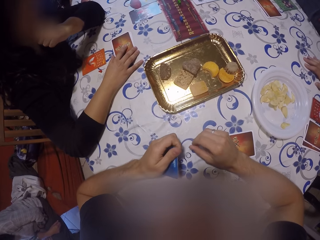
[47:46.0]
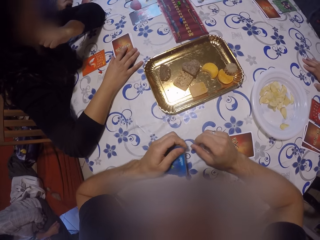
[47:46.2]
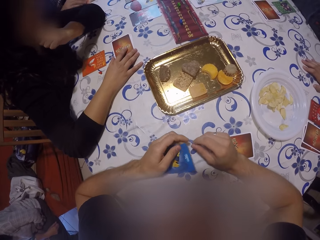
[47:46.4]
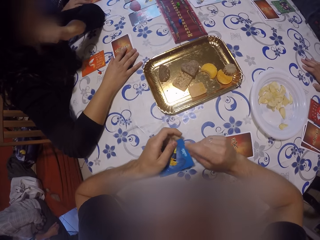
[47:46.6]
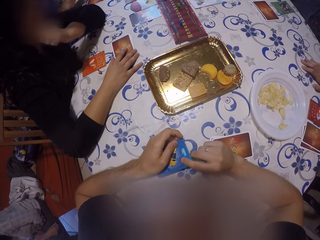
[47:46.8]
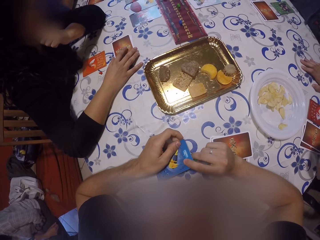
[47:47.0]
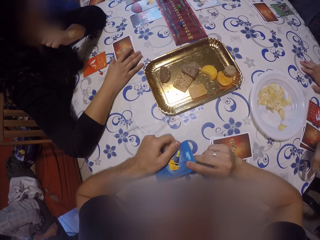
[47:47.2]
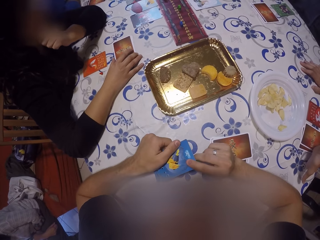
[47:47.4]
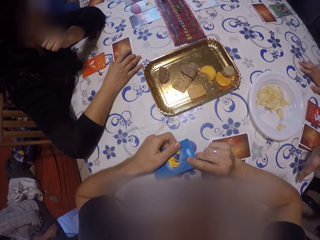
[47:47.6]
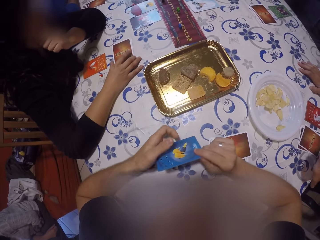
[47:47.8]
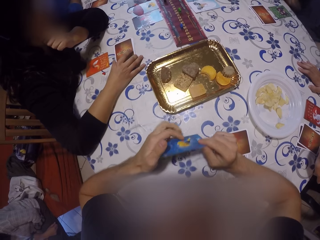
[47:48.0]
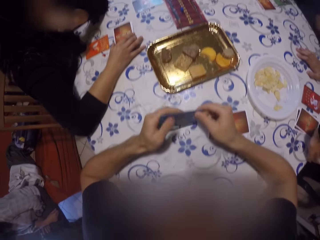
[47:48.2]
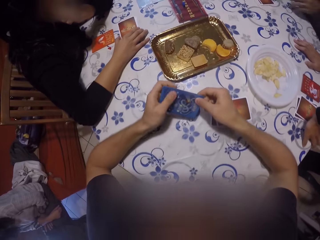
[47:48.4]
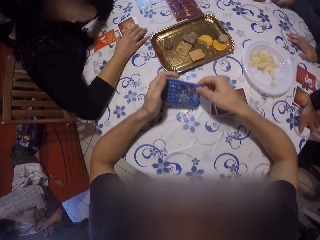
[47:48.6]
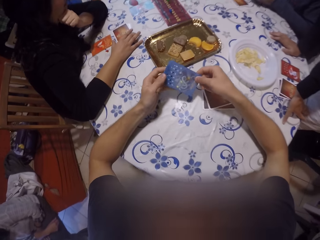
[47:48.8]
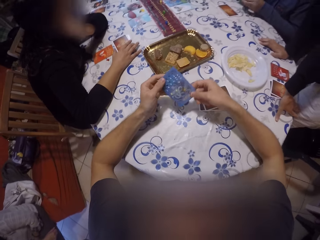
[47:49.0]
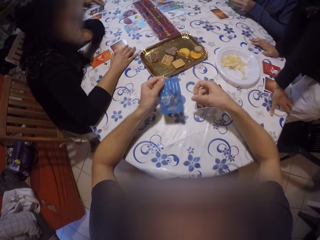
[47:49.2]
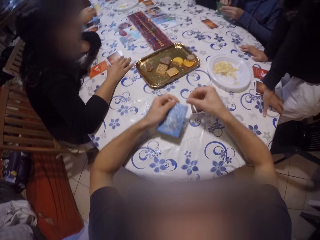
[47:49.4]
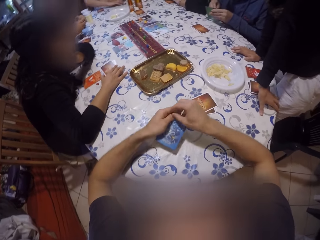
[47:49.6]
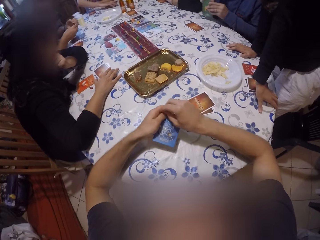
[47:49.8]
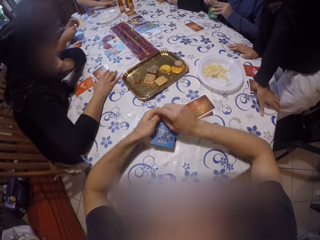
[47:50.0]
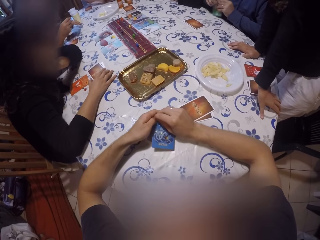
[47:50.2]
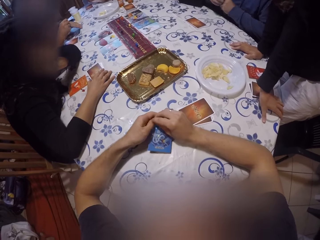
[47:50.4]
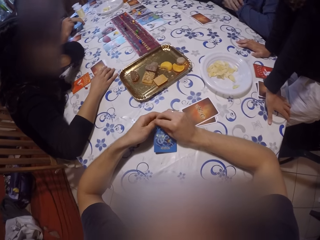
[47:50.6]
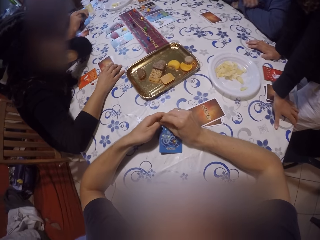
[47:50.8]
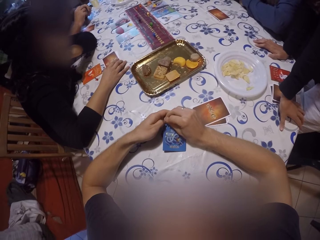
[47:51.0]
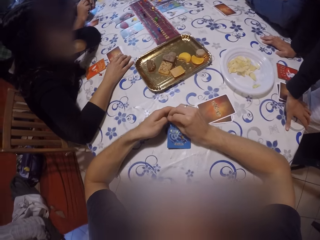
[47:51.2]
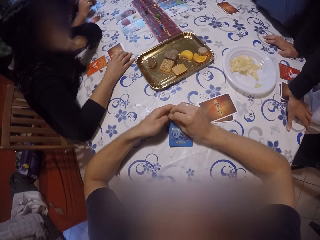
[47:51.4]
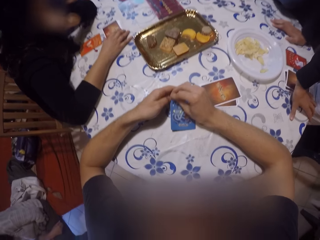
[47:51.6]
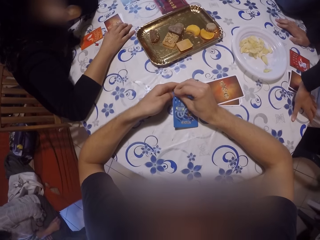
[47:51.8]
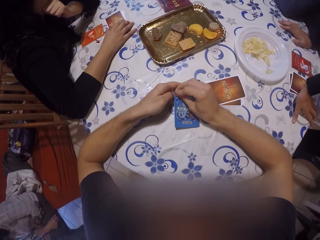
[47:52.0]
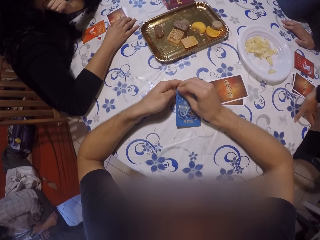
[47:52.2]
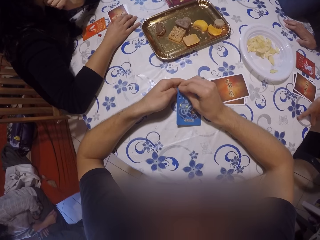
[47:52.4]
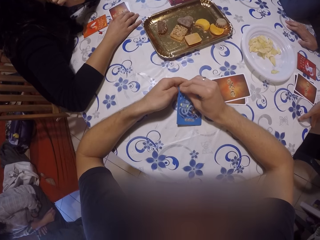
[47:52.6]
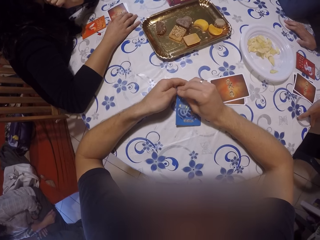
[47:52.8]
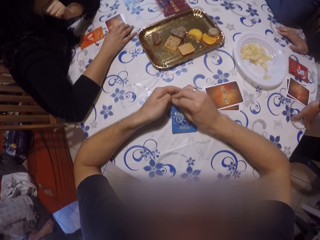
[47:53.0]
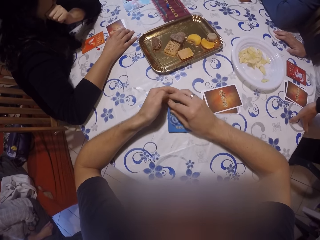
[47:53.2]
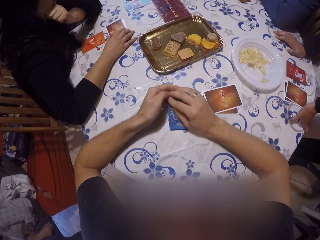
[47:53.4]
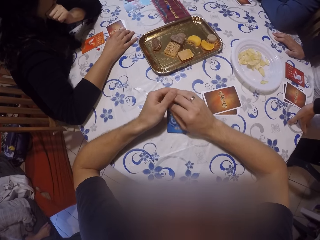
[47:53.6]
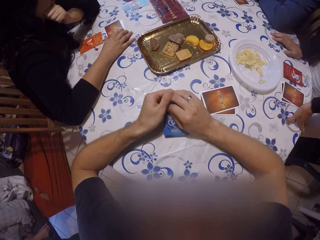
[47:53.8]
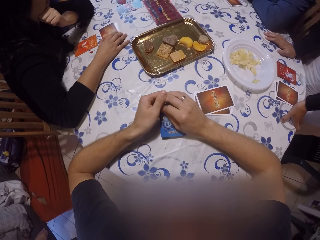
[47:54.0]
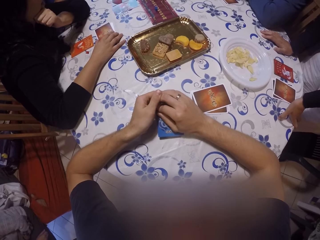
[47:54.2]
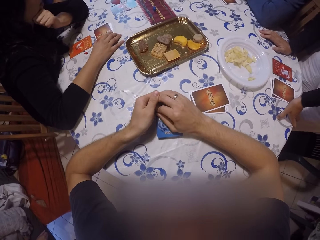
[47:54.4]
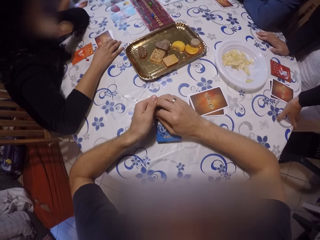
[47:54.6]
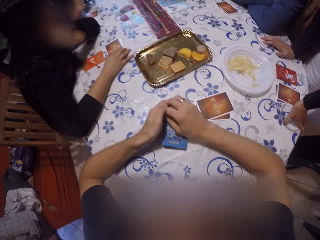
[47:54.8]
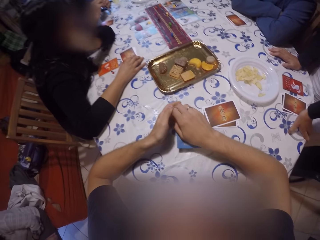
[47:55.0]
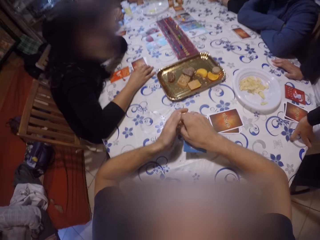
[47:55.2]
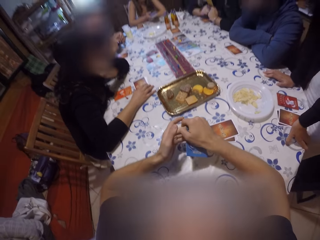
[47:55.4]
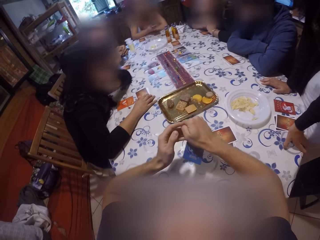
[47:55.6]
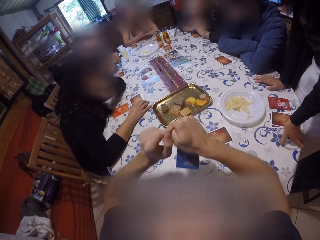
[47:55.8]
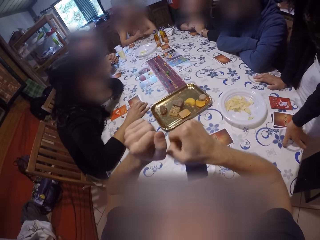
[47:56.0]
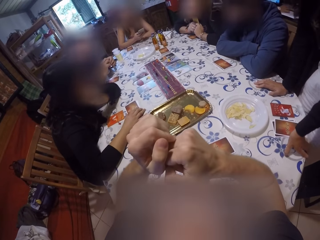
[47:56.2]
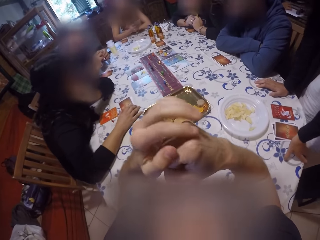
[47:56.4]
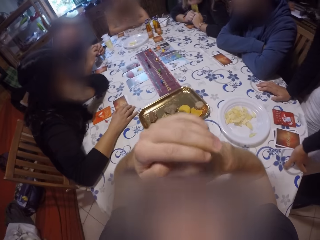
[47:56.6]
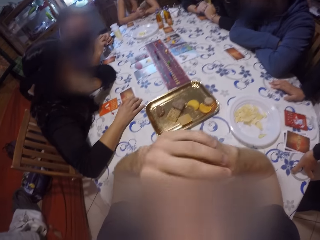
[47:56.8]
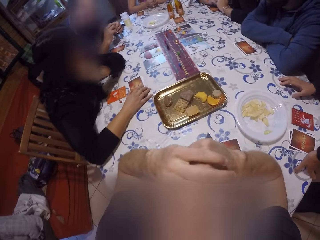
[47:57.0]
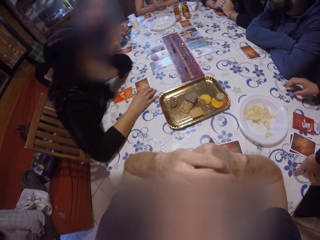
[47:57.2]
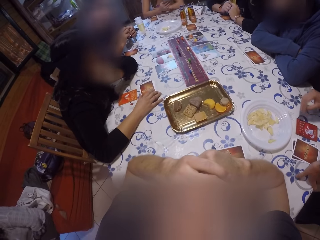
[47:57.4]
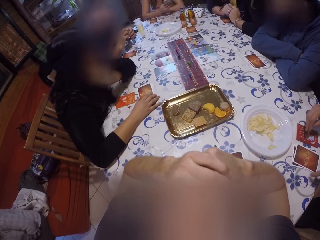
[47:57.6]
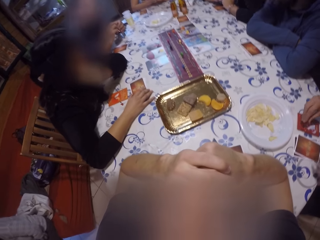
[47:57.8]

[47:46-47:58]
The camera wearer holds the card with both hands and turns a card. A man holds a card. The camera wearer stares at the table. He lifts the card. He clenches his right fist. He clenches both fists.

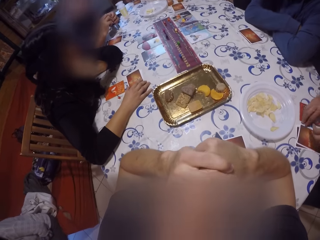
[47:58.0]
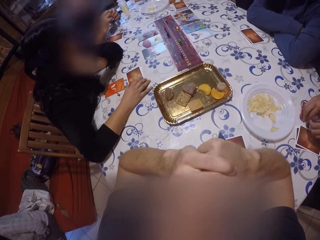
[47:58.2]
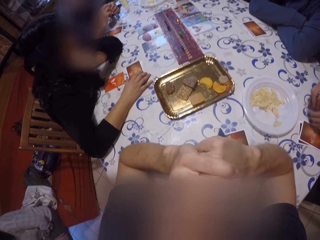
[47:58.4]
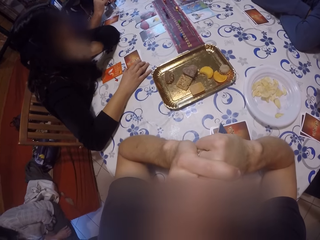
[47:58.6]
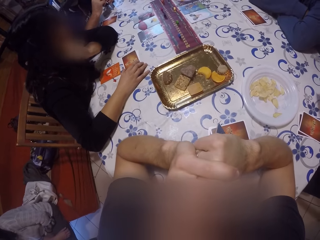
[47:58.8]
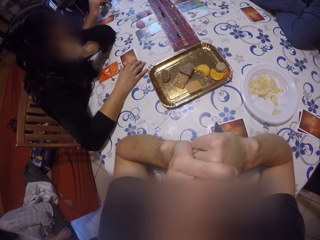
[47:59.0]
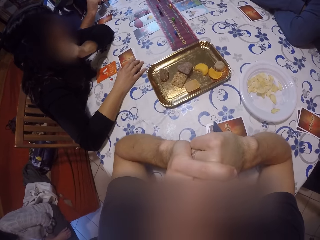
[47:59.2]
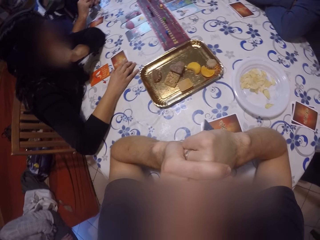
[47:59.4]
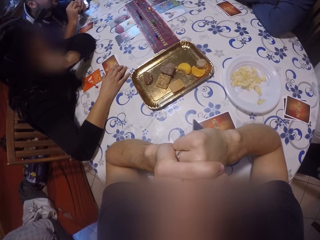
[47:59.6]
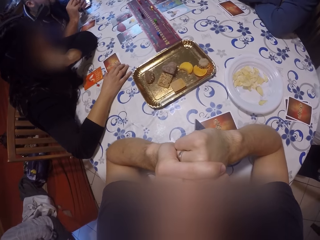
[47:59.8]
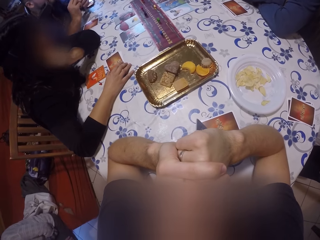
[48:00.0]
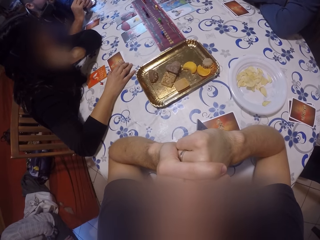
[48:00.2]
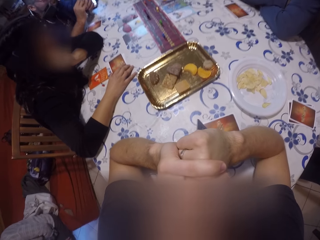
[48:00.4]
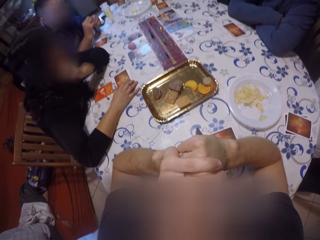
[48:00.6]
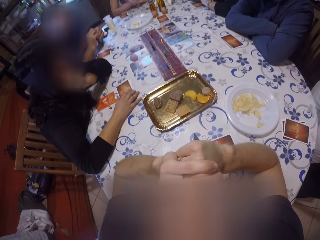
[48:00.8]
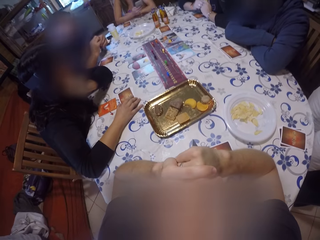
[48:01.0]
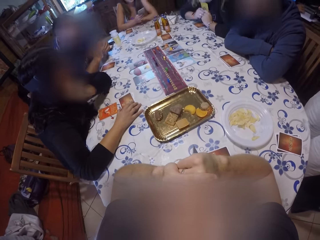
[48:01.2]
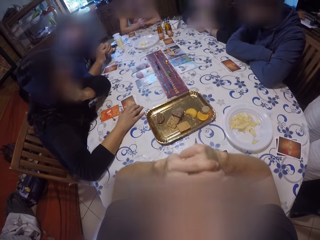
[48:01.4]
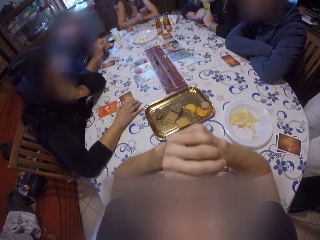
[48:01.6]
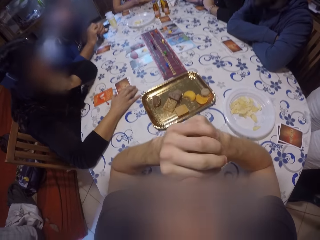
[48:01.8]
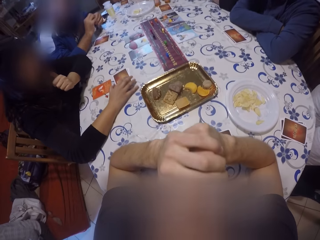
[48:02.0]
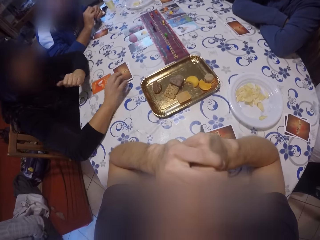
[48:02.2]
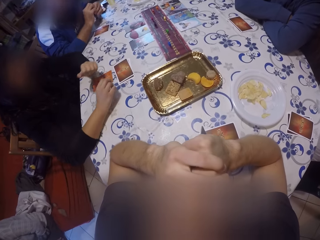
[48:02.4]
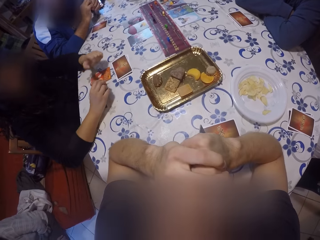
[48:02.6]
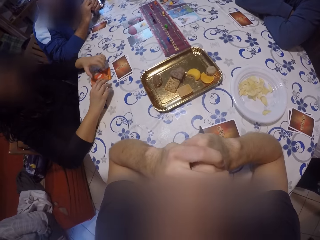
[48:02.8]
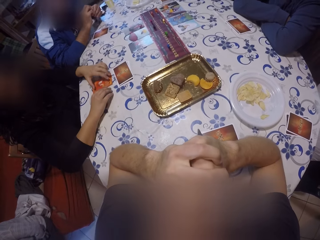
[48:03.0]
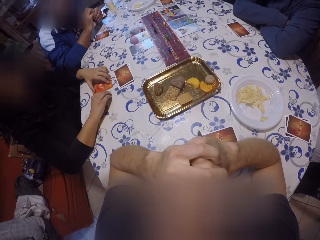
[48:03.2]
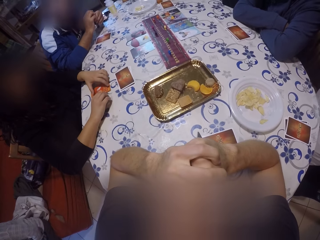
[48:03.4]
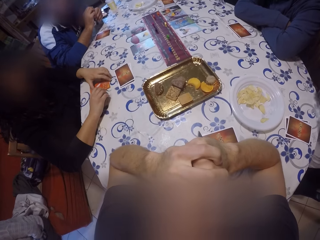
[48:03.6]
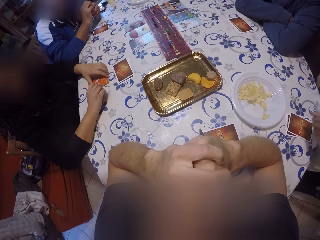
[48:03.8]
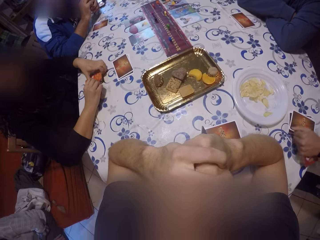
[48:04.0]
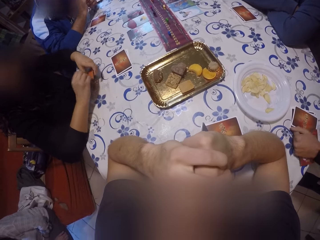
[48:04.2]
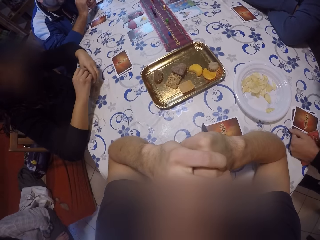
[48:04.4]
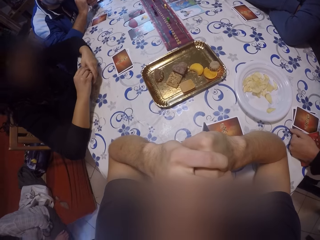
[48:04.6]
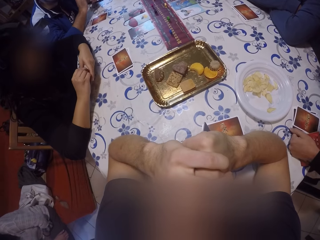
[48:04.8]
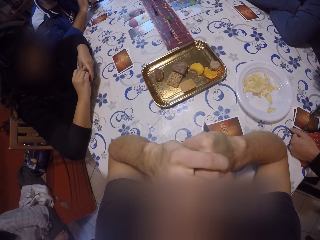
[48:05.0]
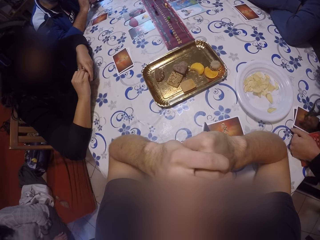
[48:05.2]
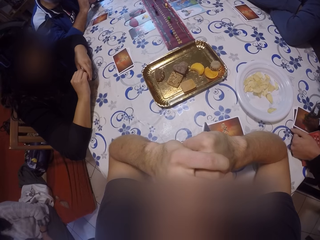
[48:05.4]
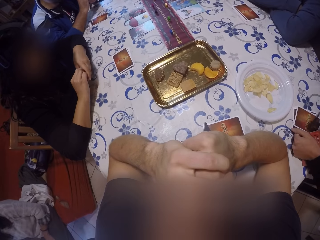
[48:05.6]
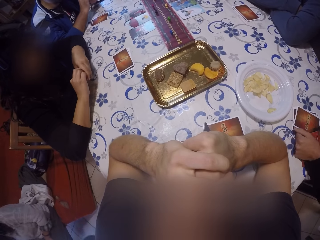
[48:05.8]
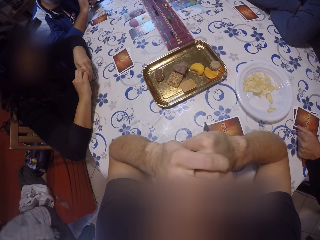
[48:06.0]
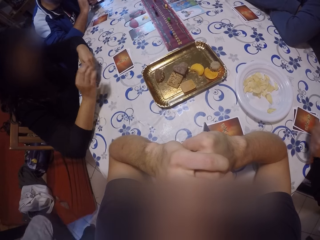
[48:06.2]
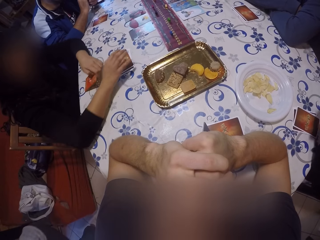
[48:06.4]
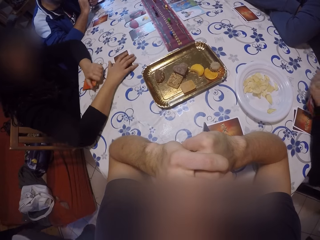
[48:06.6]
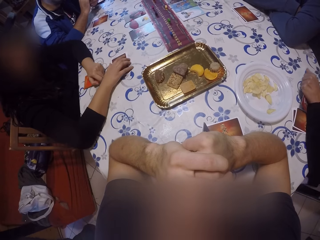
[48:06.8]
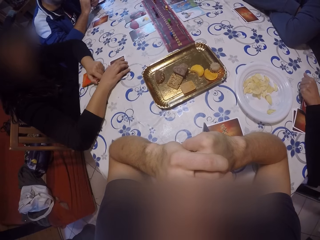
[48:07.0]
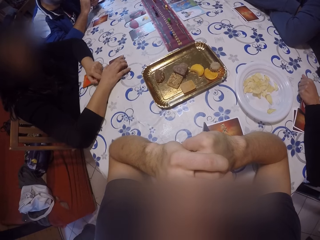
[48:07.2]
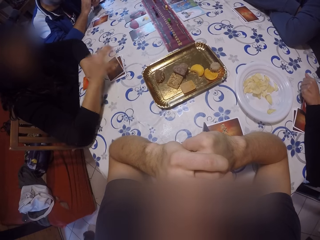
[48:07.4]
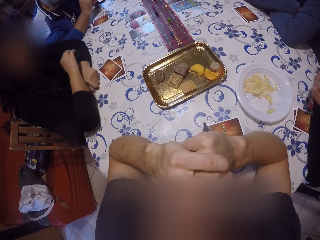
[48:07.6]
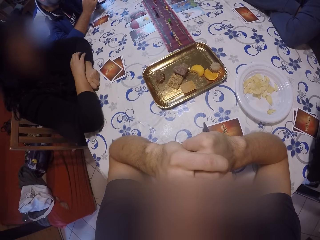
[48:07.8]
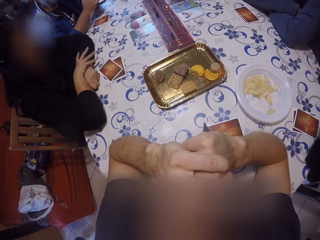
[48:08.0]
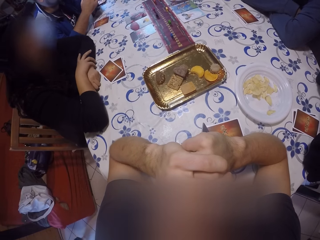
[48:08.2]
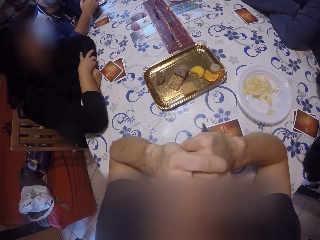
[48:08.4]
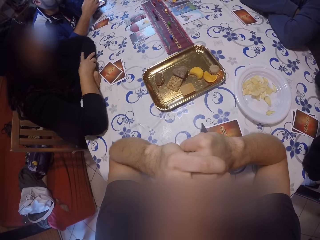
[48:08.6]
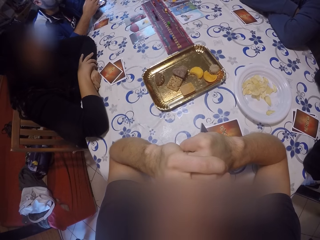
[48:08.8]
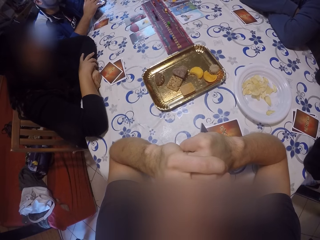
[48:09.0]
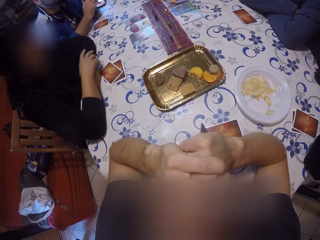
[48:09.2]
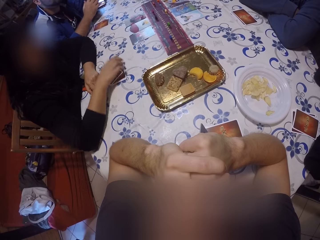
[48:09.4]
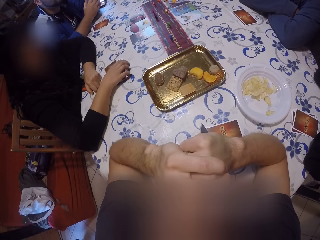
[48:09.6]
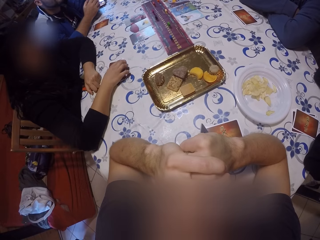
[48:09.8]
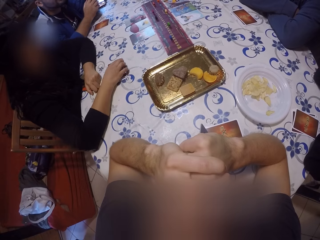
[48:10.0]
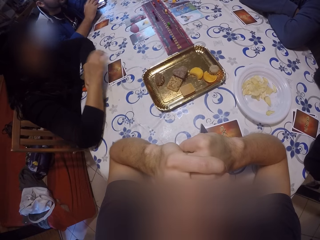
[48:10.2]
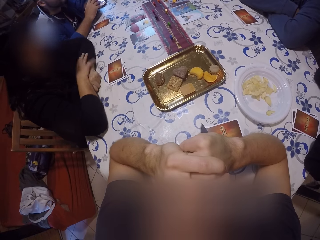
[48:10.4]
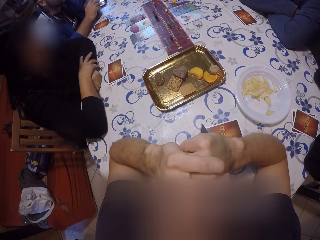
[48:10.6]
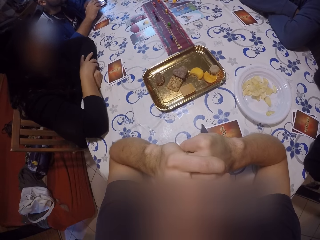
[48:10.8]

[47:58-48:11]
A woman takes a card from the table with both hands. The camera wearer looks around the table. Another woman takes a card from the table with both hands. She holds the card on the table. She adjusts the pack of cards on the table with her right hand. She places the card on the table and moves cards on the table. The first woman removes her right hand from the pack of cards on the table. The camera wearer stares at the table. The other woman arranges the pack of cards on the table with her right hand.
